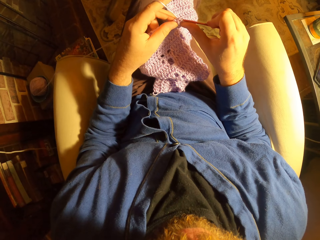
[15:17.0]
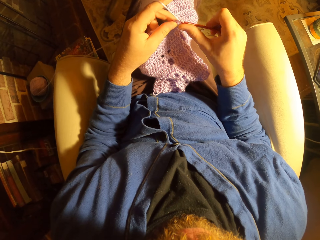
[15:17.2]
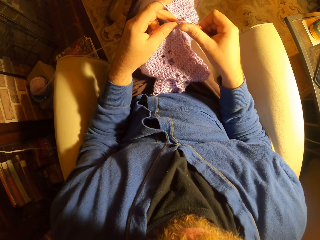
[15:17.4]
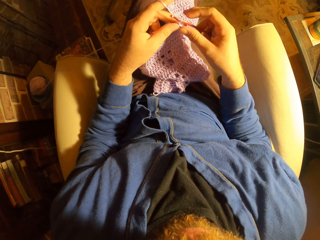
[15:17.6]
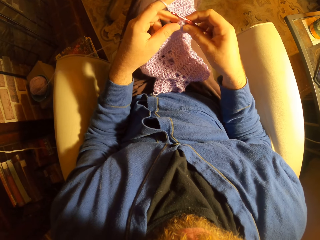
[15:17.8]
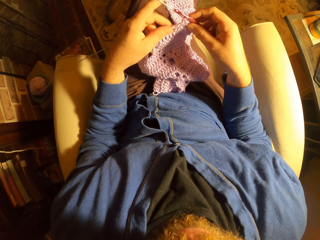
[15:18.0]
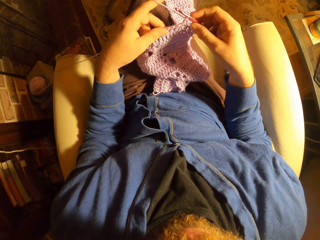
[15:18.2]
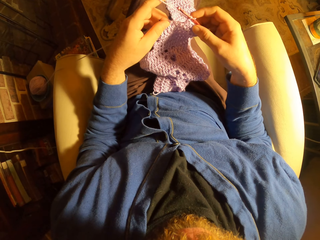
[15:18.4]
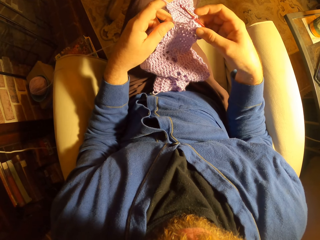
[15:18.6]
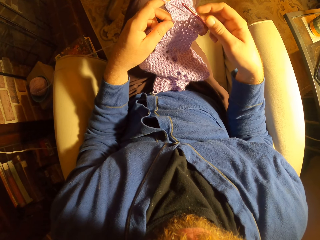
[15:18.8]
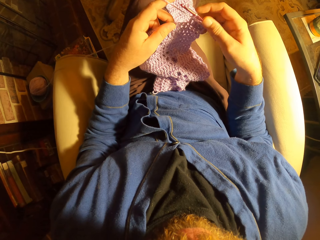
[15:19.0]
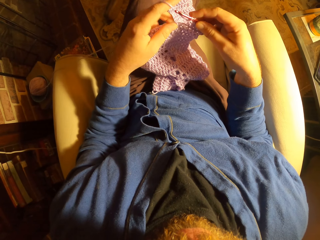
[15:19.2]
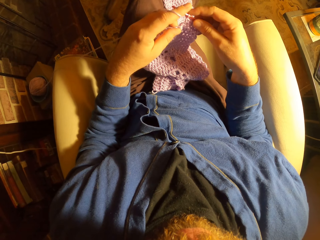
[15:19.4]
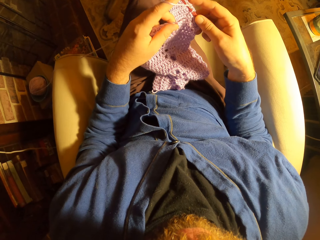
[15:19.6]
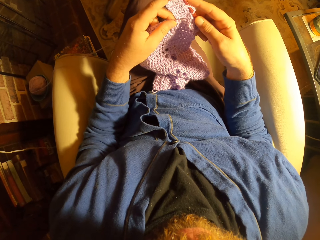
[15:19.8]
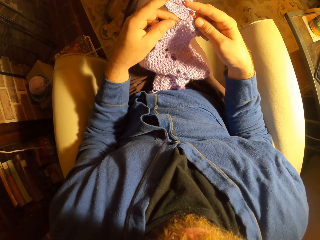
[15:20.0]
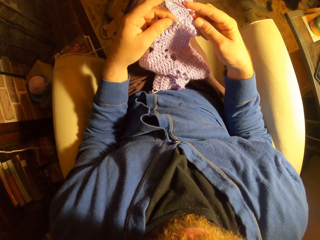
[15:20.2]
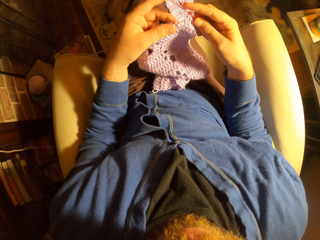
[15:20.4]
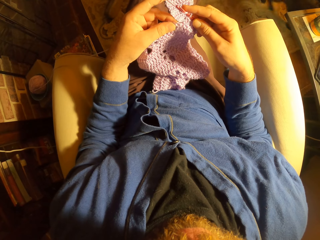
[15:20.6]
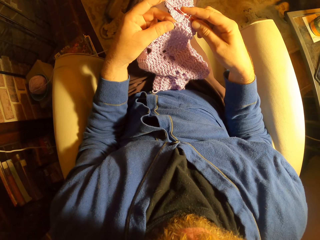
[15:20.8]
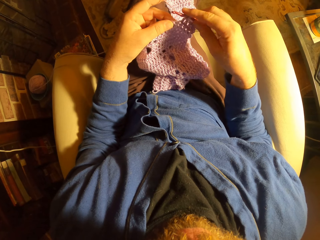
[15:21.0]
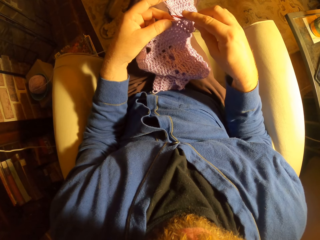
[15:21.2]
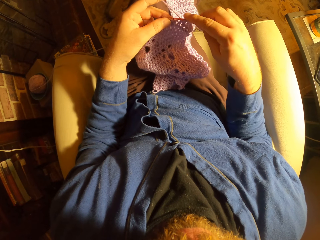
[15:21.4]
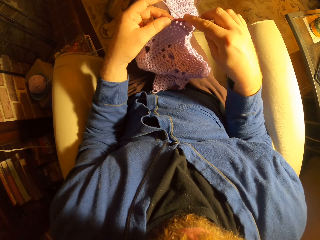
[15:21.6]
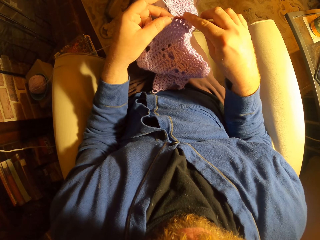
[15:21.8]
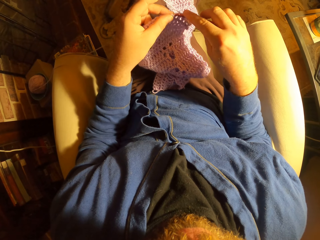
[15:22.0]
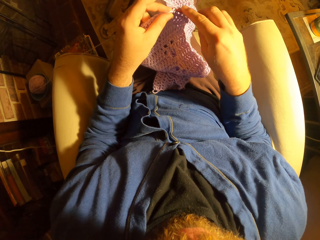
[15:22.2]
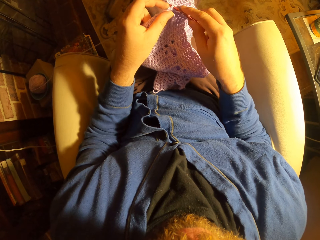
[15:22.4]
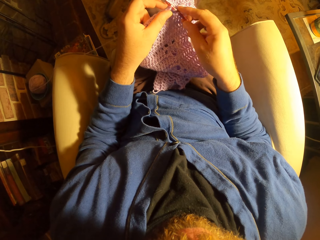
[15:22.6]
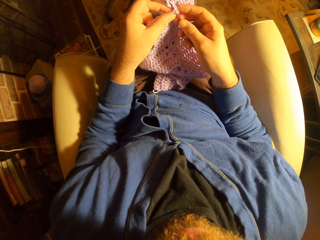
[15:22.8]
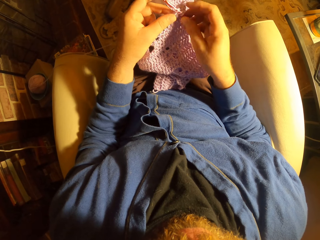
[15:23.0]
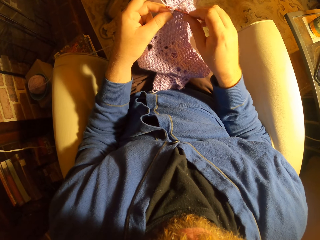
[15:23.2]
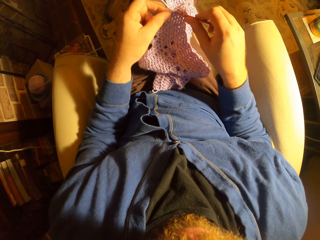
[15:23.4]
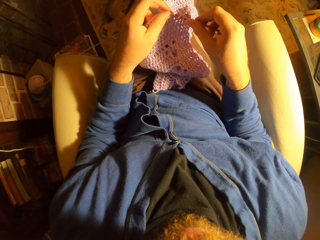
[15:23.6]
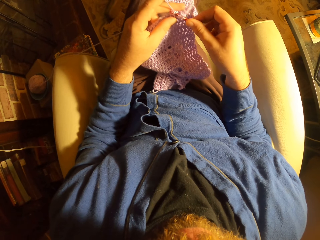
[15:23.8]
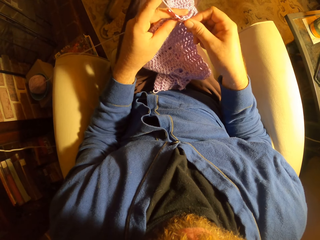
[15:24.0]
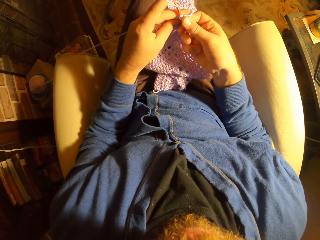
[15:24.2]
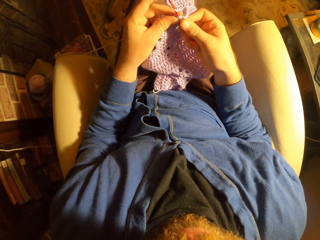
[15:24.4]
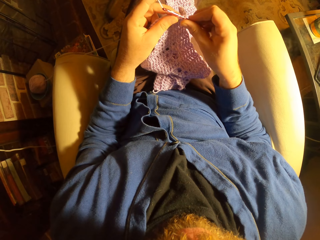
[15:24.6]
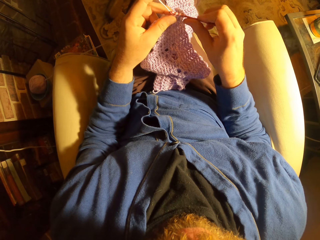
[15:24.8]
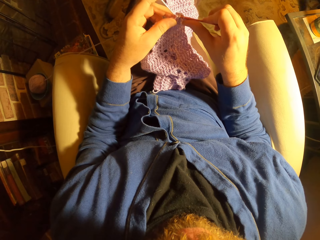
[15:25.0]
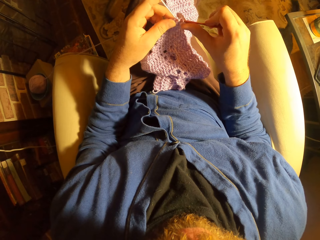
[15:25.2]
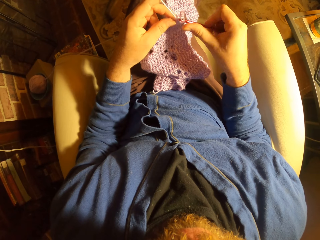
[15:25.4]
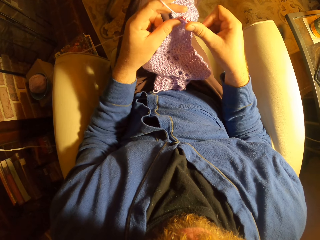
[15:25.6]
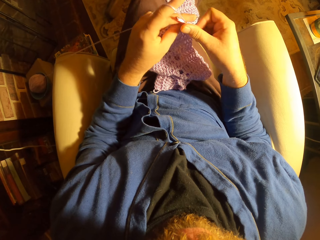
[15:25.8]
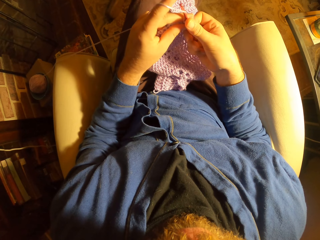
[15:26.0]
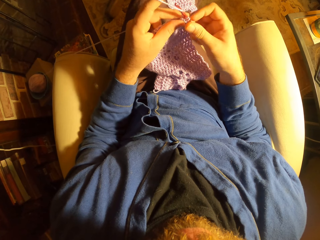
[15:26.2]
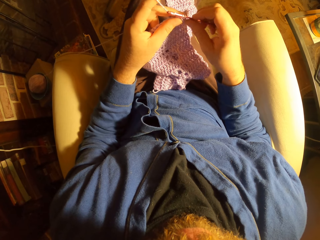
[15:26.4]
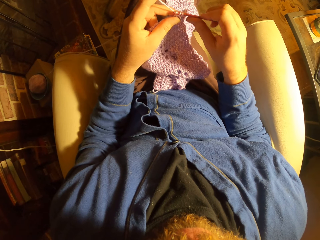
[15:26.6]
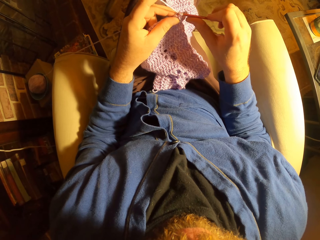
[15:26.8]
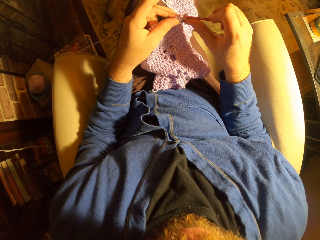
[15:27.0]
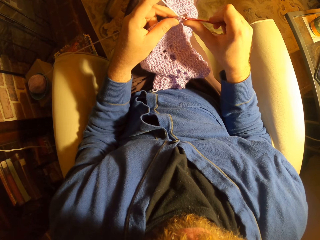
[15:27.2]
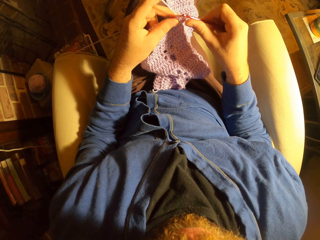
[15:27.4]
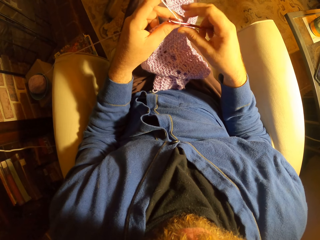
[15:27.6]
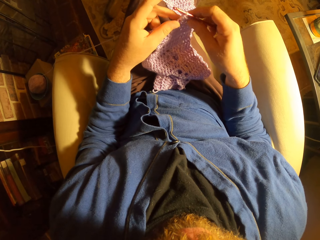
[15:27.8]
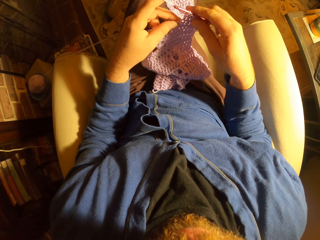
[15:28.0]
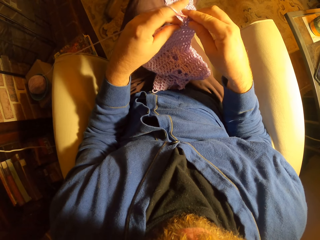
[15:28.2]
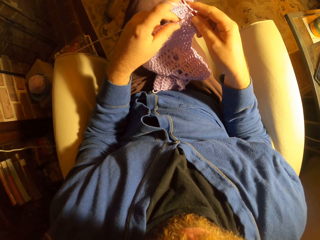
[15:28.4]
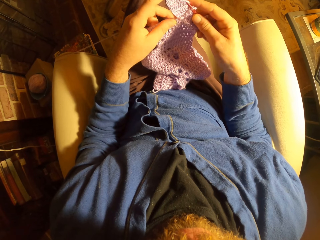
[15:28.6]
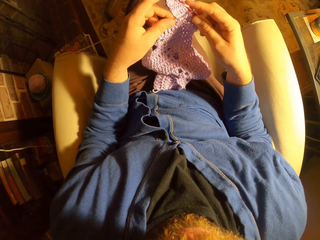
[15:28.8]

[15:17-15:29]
The camera wearer strengthens the fabric in the room. The dog walks across the room. The camera wearer knits the fabric with the hooked needle. The dog walks towards the camera wearer.

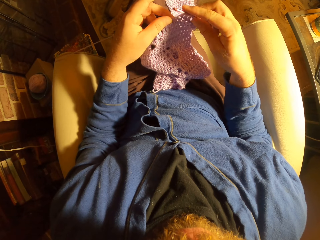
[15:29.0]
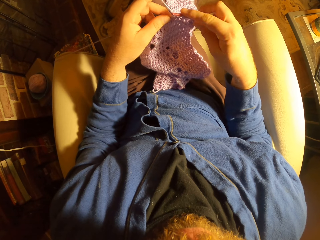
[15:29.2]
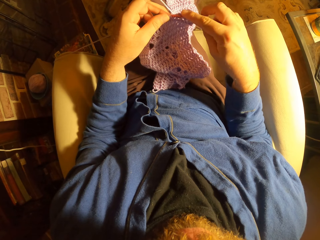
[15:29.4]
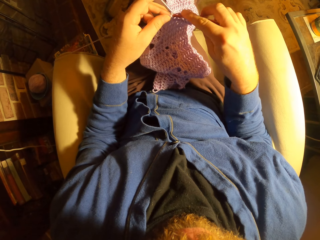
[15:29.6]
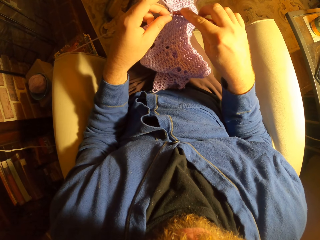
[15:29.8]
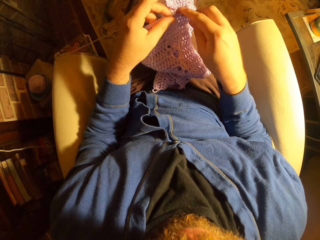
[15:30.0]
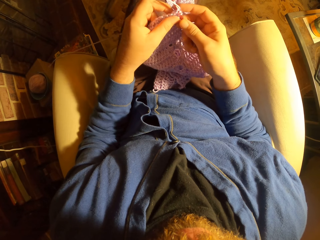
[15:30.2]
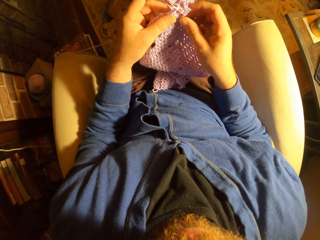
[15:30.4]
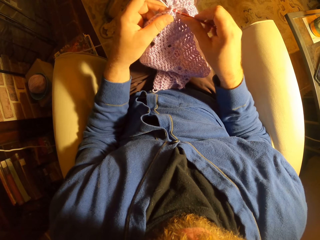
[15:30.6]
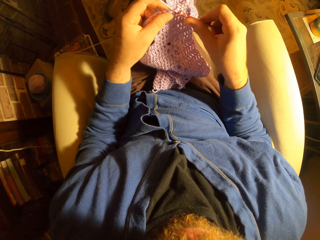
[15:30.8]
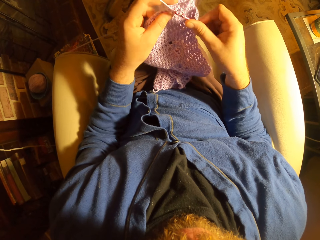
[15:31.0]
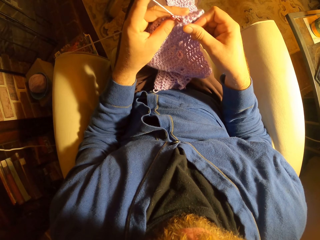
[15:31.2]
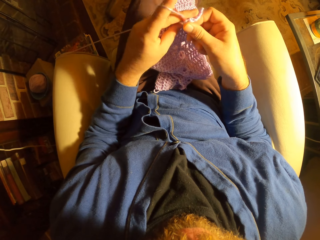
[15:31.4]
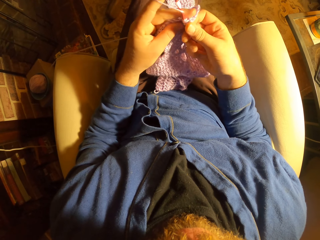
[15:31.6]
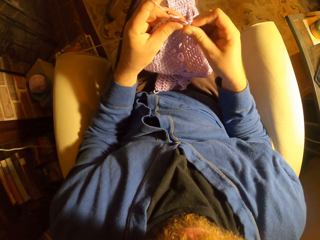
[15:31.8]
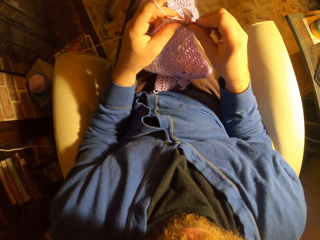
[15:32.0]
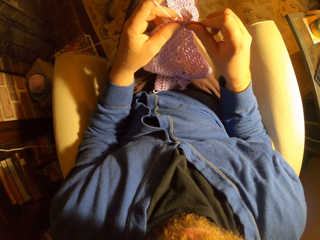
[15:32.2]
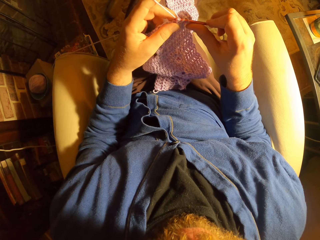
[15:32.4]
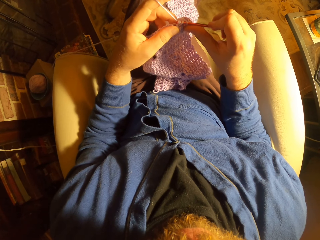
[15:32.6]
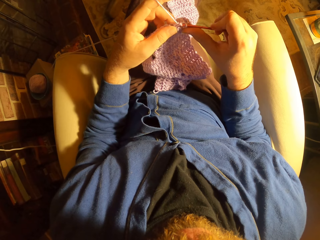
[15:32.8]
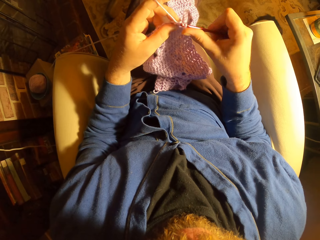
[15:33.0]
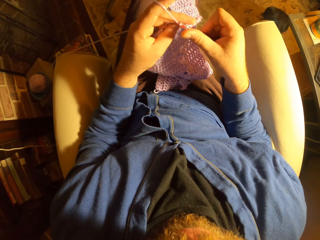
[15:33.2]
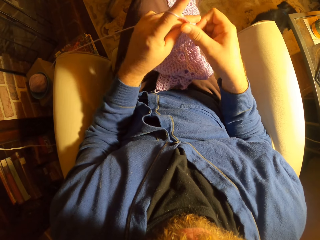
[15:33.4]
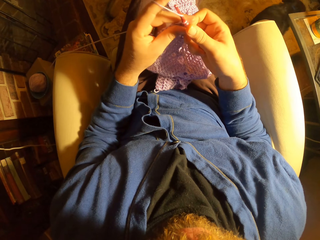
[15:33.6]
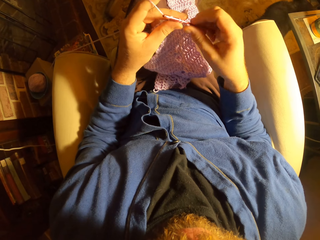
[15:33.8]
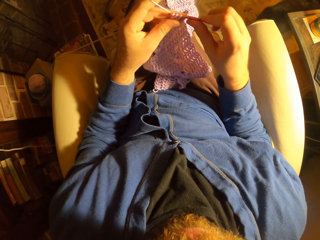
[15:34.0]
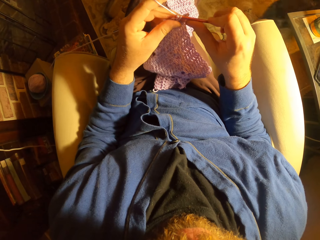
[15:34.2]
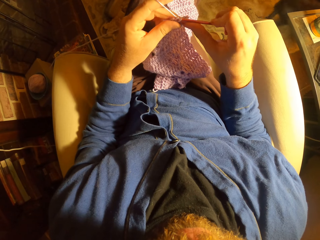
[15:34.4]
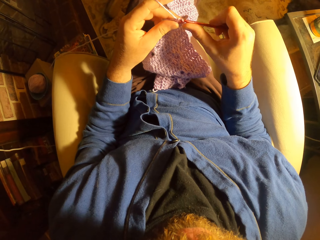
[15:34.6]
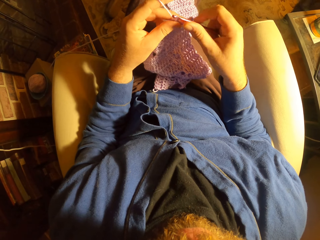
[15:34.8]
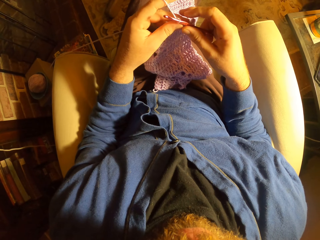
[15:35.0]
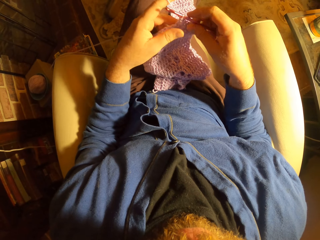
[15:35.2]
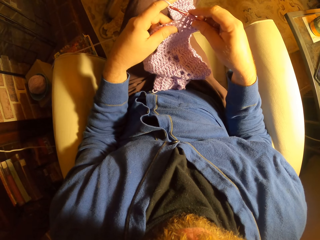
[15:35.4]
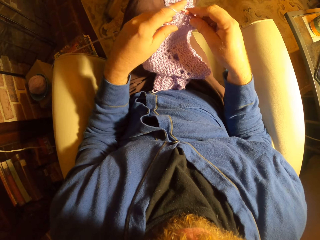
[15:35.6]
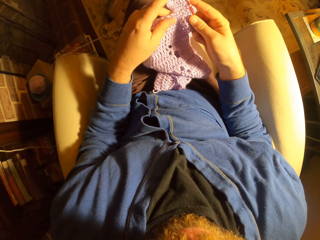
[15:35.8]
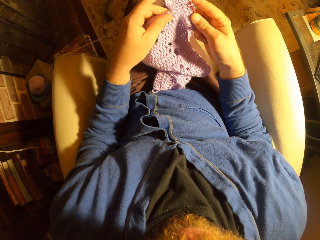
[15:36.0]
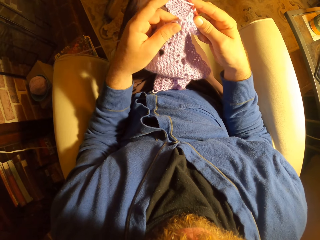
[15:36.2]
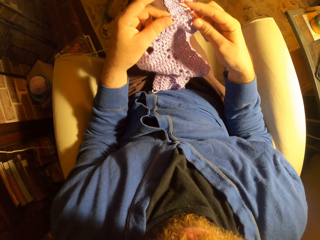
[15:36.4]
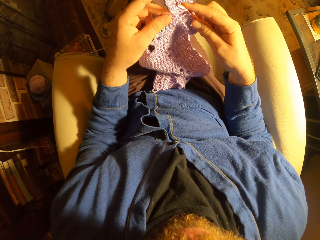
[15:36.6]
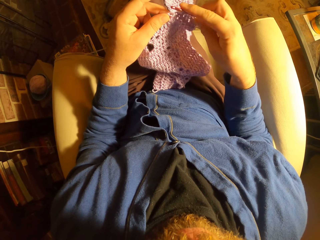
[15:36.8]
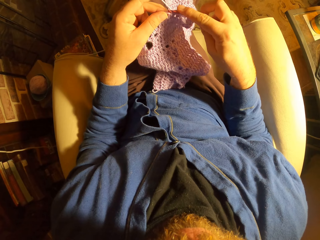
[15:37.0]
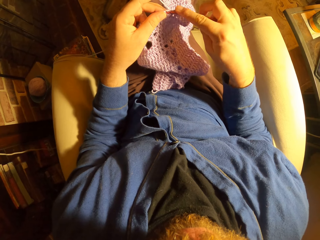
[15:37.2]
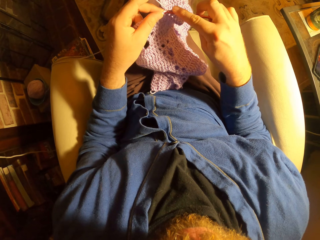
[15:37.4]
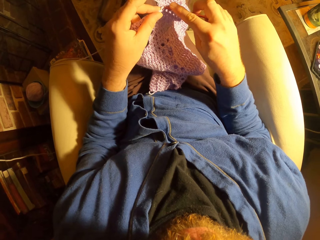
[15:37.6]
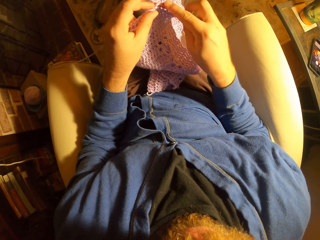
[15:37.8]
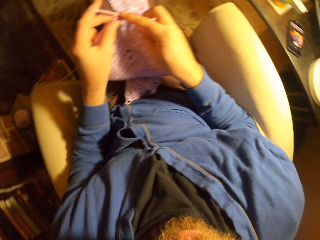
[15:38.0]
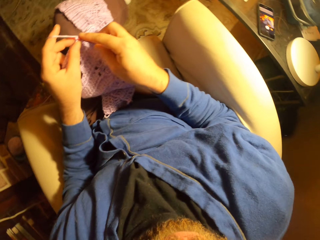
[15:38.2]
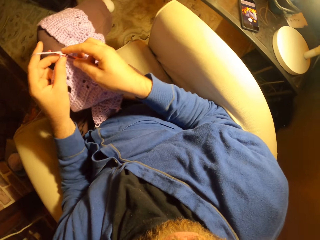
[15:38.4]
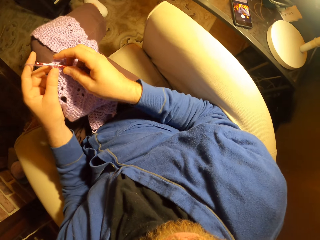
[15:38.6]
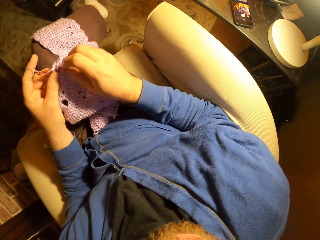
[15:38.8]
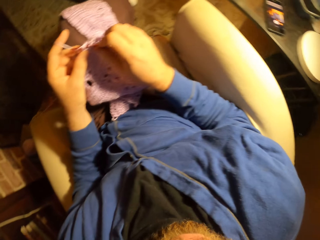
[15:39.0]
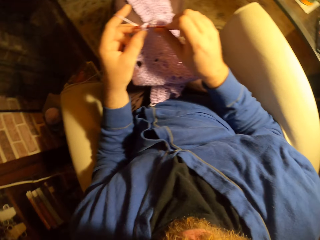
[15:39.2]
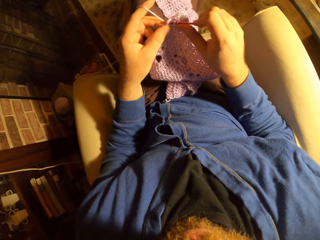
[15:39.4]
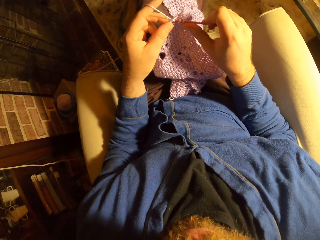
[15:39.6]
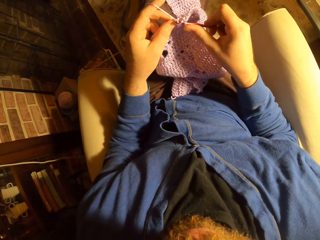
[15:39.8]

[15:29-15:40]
The dog walks away from the camera wearer. The camera wearer looks at a phone on a table by her right side. She looks at the crochet in her hands.
